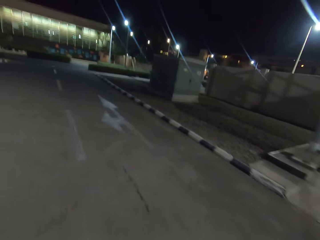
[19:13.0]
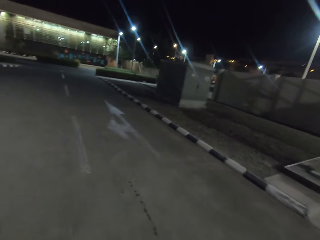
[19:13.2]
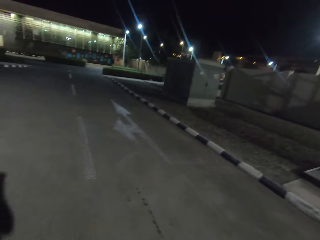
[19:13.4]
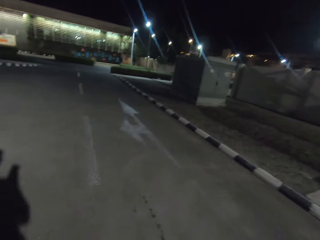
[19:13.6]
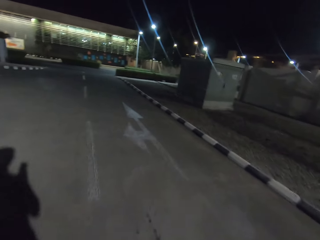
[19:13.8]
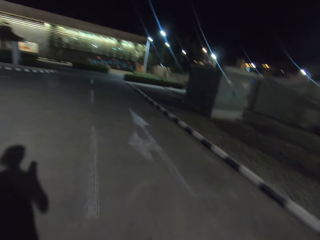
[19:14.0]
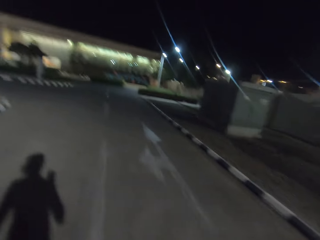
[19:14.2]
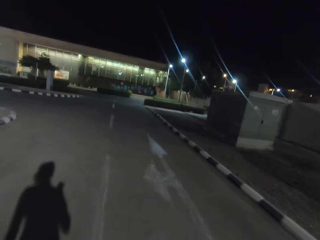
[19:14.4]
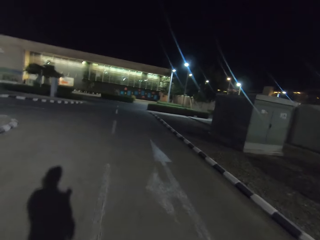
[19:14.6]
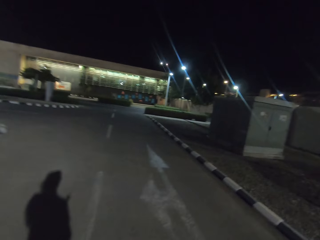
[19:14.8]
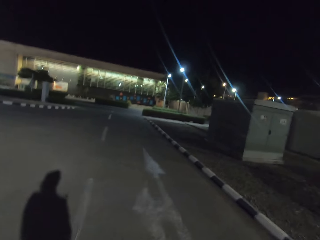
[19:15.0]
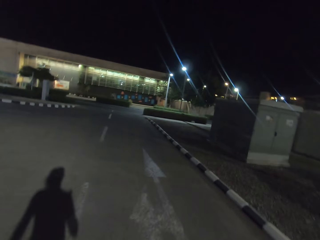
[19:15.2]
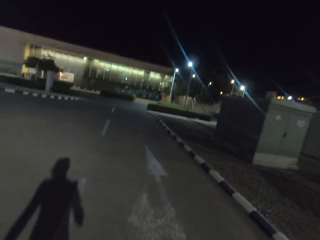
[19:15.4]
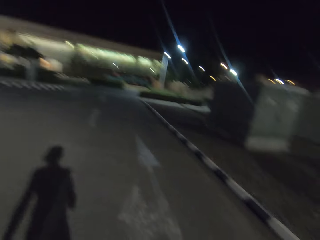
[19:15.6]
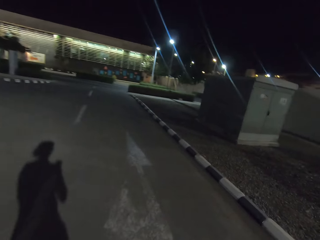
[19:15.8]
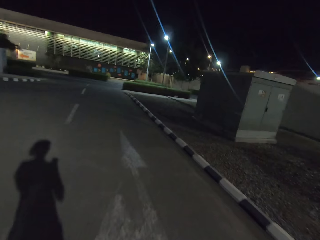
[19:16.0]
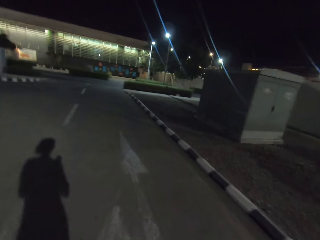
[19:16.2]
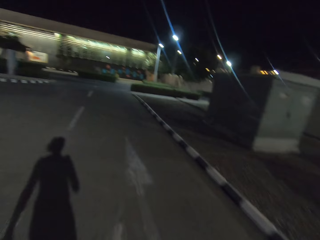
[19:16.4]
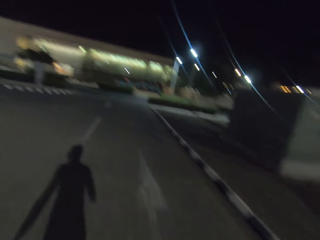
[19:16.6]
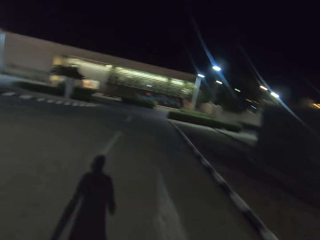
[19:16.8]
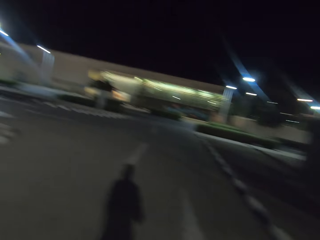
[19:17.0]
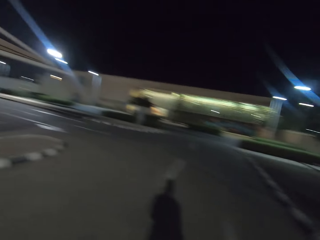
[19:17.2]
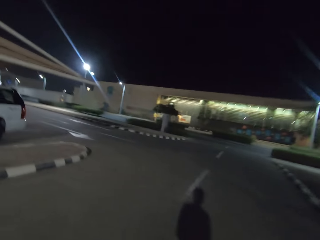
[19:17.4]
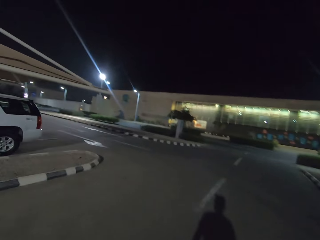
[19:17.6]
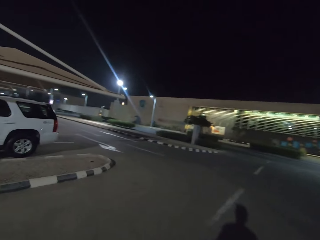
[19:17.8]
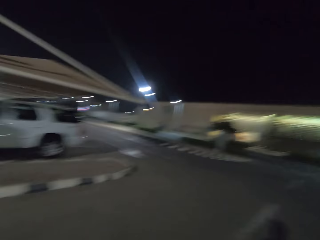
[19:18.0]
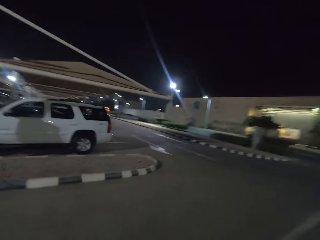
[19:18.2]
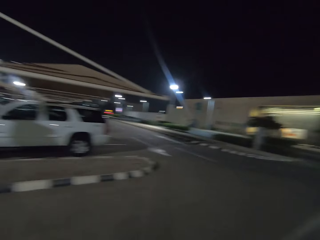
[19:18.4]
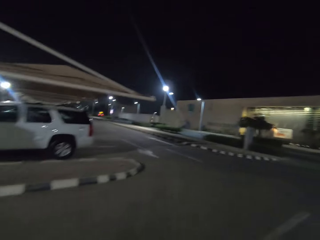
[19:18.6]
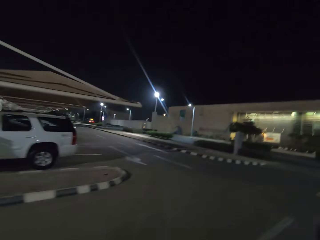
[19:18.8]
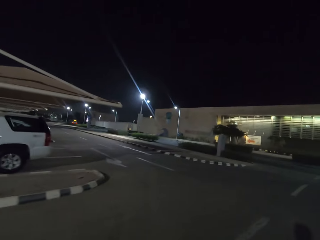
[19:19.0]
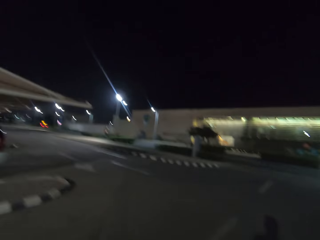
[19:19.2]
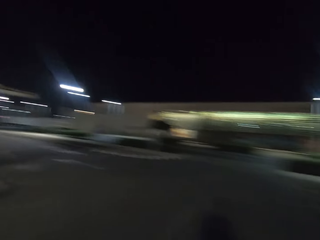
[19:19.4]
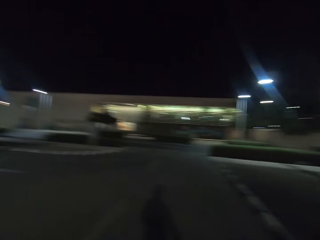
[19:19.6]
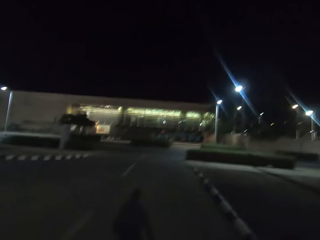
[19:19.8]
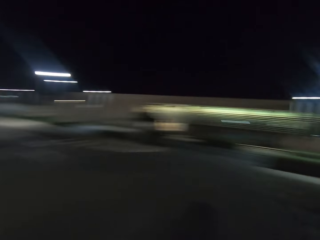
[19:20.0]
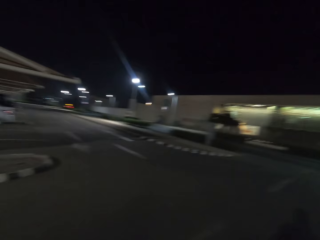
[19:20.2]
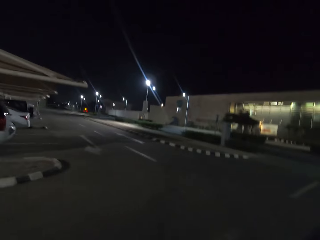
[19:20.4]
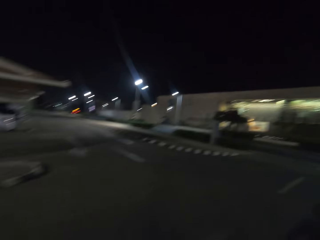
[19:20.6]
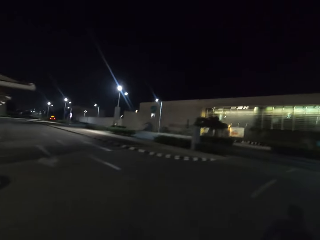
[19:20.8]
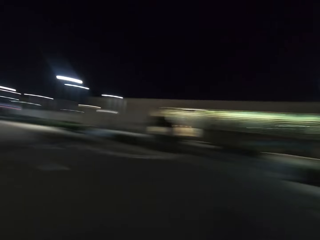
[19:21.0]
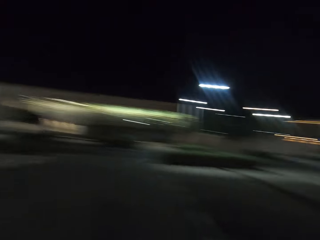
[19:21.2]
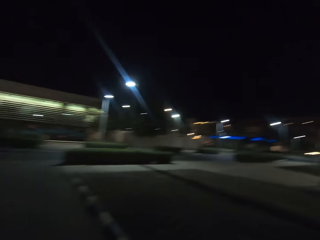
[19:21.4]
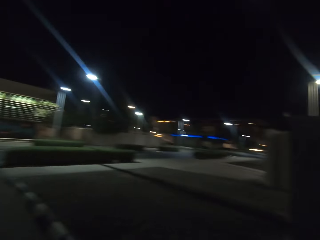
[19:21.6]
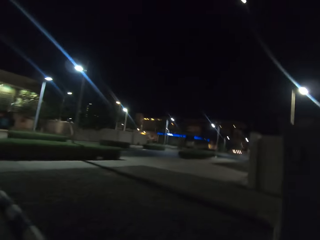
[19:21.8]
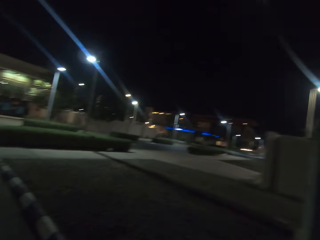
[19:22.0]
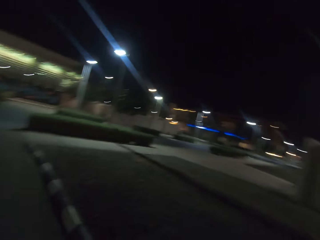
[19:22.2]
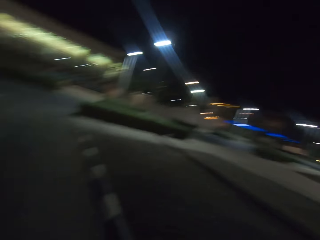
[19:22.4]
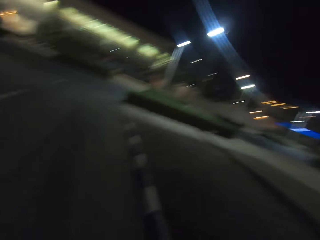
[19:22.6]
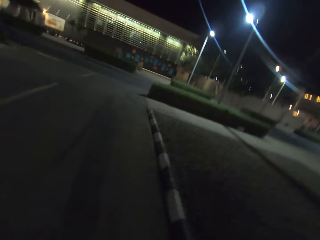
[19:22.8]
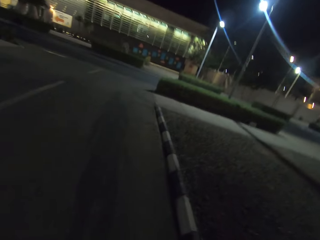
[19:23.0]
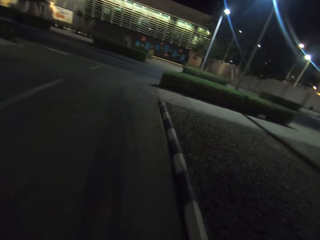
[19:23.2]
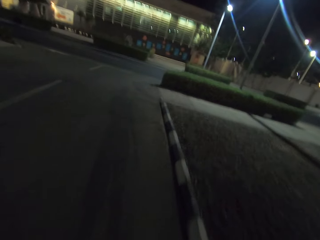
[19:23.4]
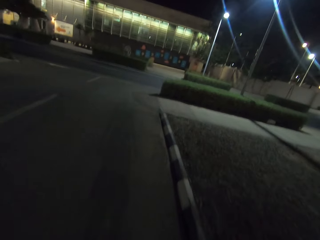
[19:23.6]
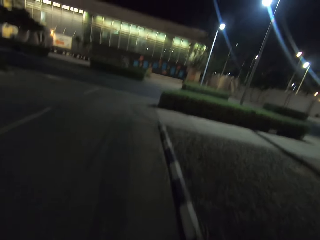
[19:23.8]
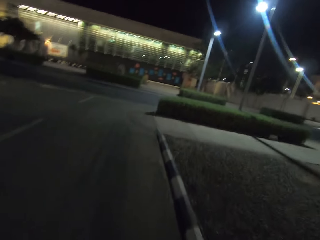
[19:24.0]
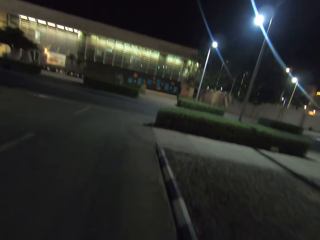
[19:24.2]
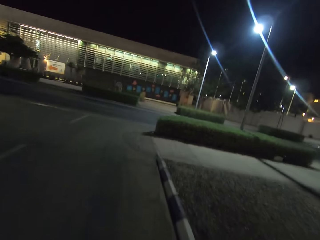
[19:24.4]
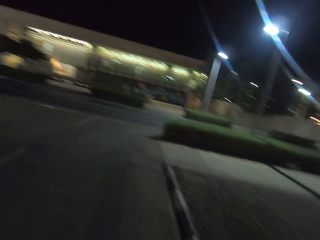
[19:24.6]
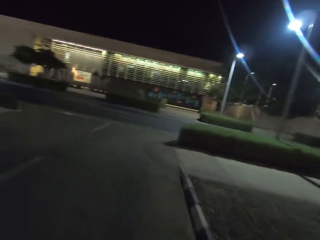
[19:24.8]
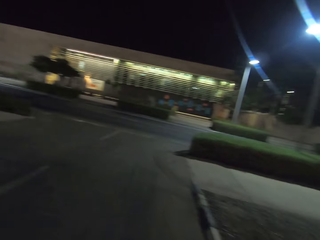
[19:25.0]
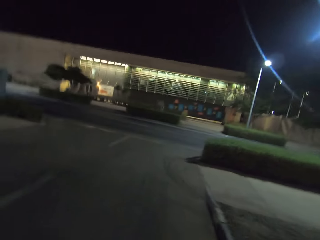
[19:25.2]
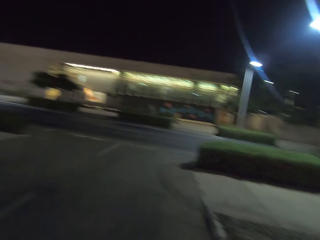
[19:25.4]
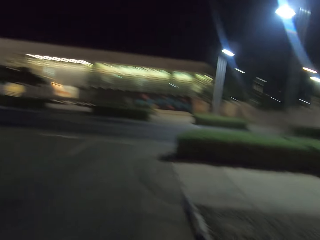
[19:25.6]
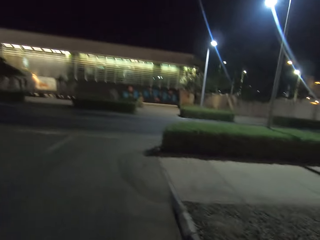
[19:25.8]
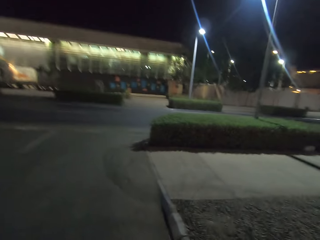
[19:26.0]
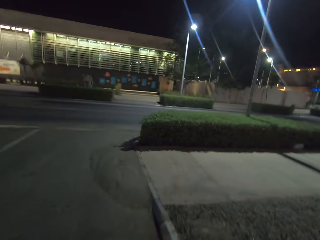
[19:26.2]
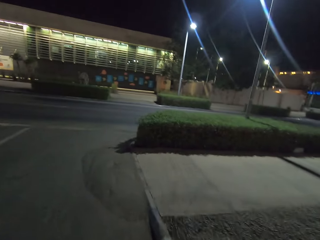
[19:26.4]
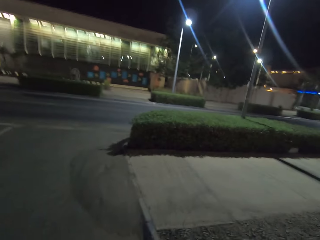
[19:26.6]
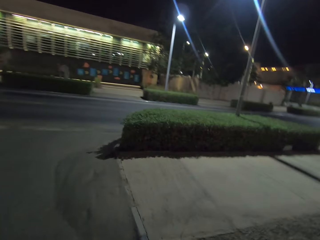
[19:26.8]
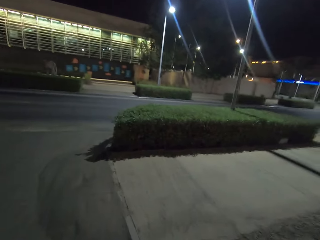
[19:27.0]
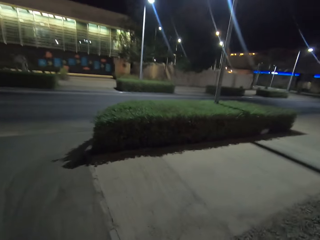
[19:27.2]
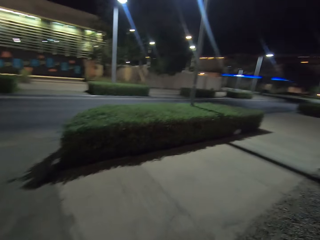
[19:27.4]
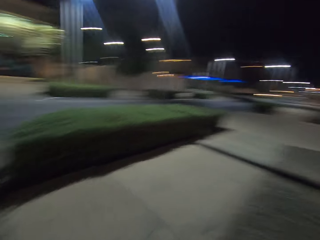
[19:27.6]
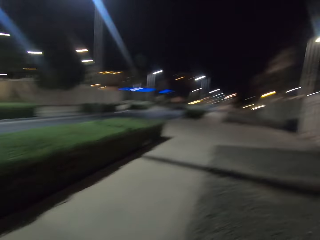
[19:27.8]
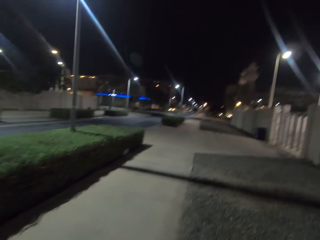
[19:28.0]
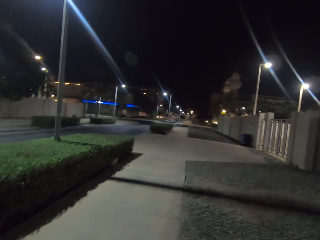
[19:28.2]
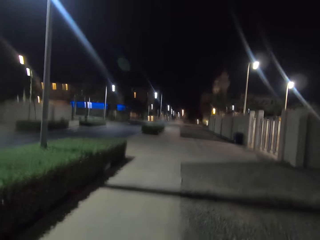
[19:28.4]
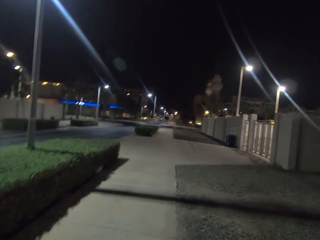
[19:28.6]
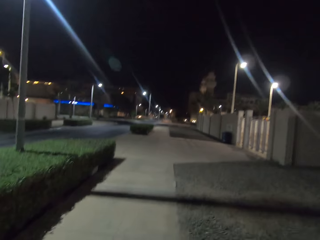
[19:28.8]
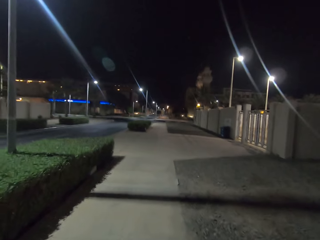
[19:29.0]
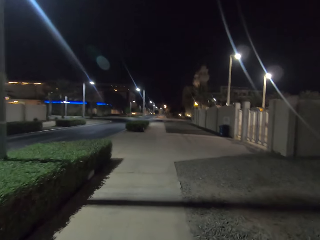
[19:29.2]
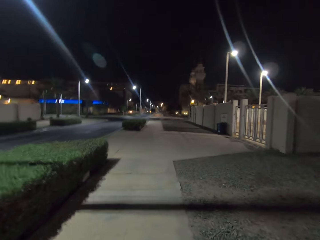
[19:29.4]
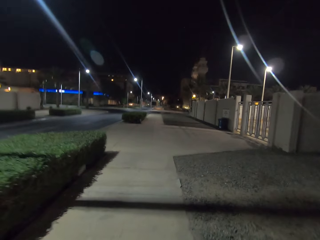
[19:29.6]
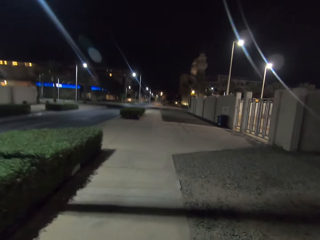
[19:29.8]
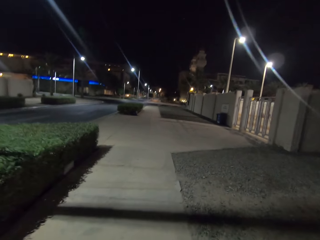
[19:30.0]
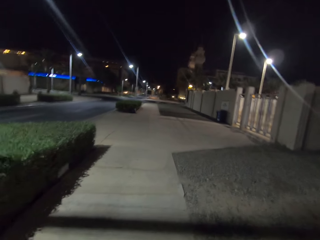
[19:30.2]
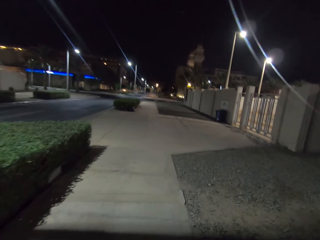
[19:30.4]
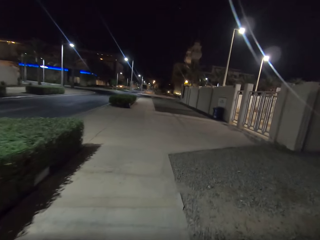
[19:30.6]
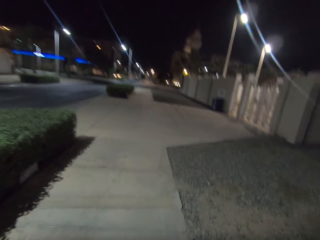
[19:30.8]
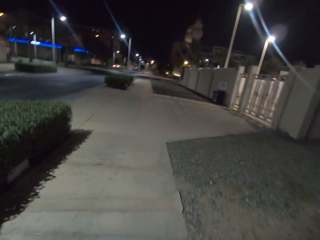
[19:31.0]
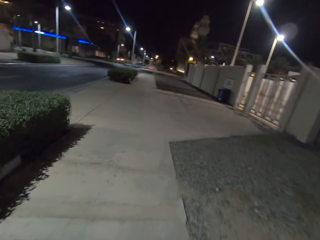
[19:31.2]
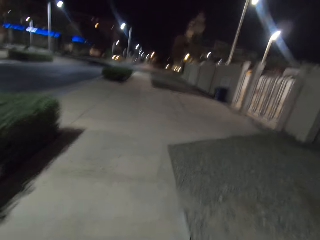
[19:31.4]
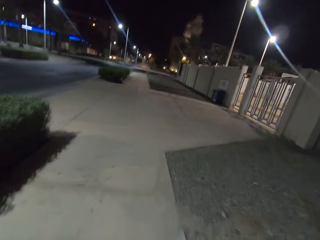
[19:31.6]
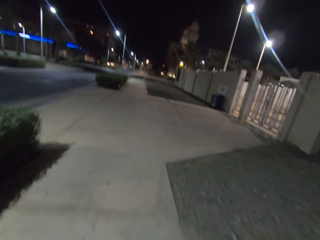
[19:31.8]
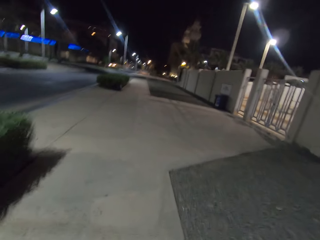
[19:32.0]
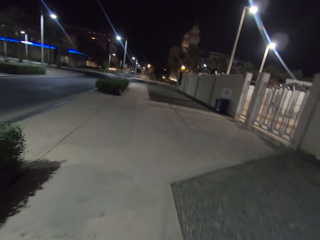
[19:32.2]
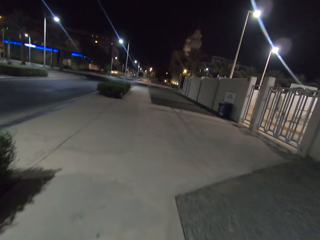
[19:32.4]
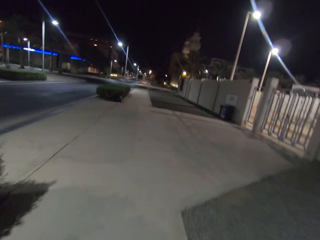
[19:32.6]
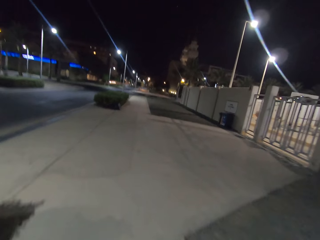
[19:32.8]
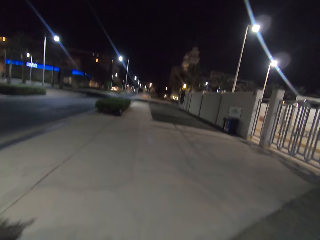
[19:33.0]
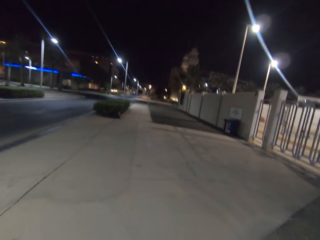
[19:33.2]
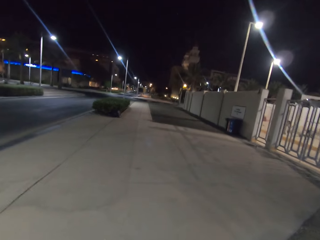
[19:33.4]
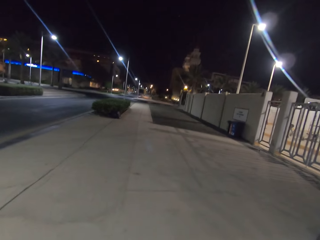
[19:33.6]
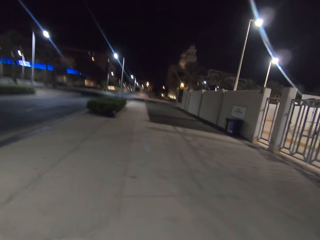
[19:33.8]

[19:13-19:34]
The camera wearer uses the phone. They walk on the street. They walk in the pavement.
